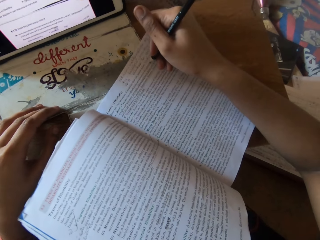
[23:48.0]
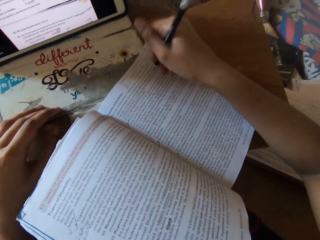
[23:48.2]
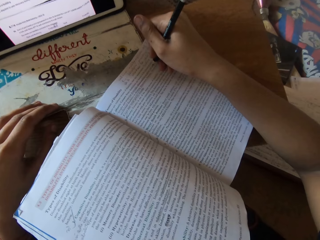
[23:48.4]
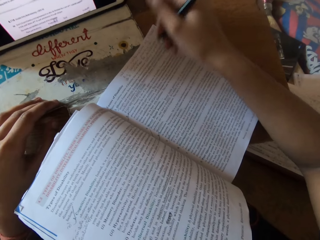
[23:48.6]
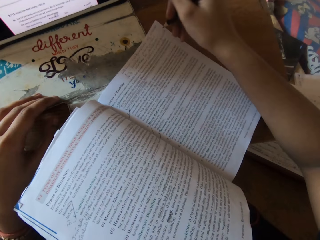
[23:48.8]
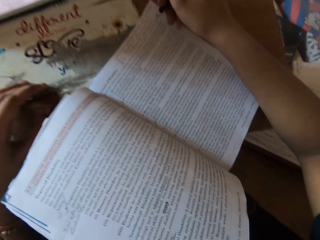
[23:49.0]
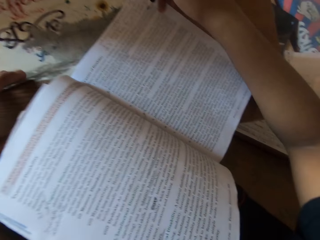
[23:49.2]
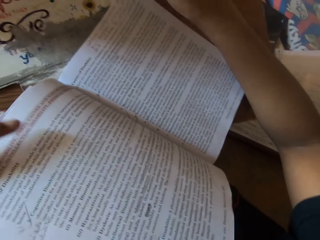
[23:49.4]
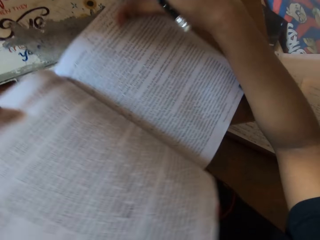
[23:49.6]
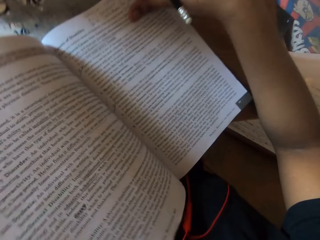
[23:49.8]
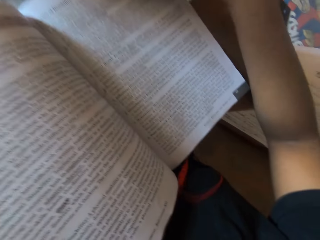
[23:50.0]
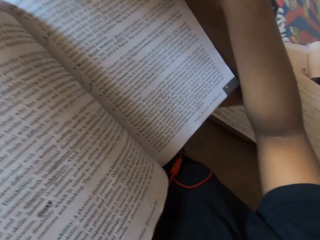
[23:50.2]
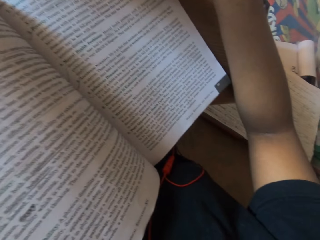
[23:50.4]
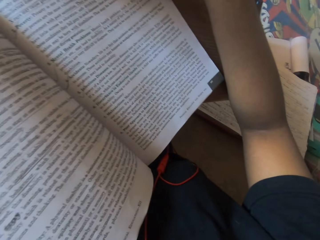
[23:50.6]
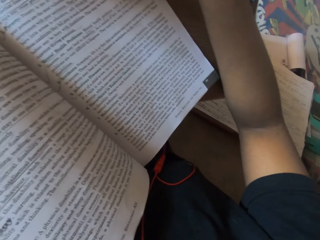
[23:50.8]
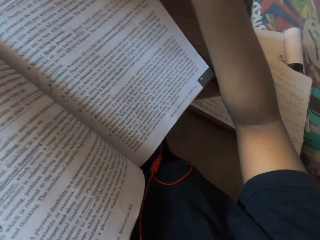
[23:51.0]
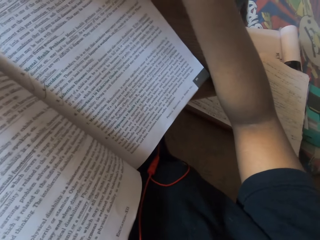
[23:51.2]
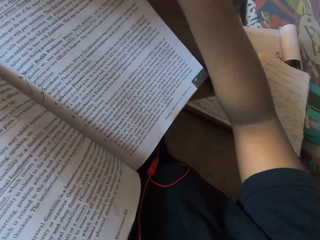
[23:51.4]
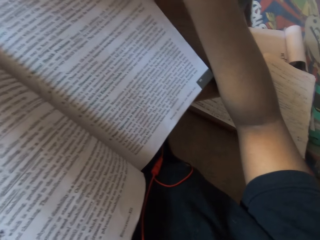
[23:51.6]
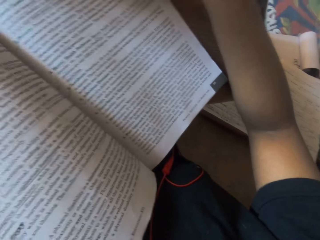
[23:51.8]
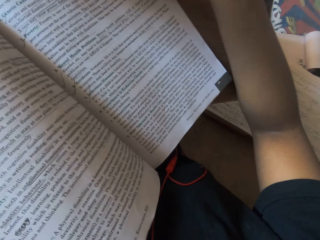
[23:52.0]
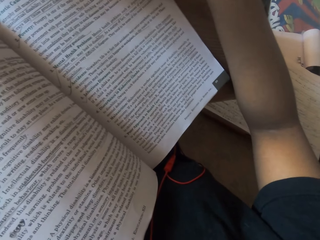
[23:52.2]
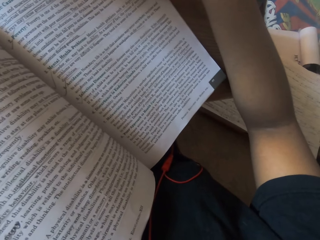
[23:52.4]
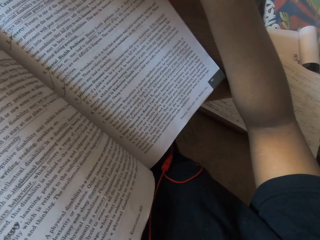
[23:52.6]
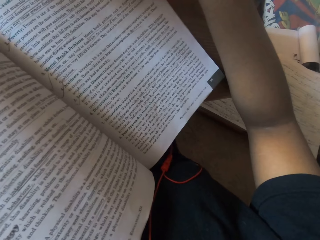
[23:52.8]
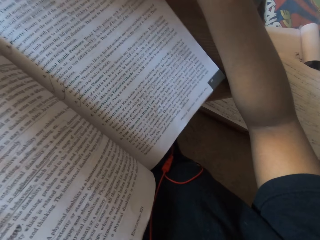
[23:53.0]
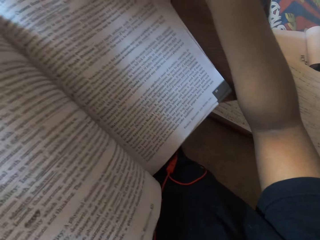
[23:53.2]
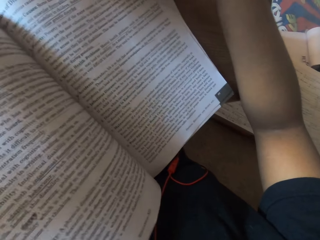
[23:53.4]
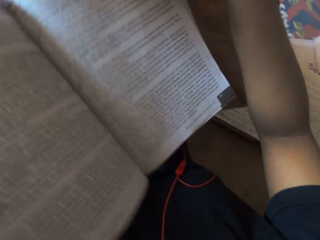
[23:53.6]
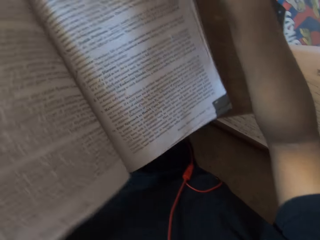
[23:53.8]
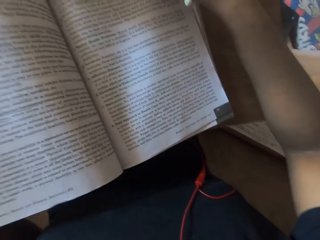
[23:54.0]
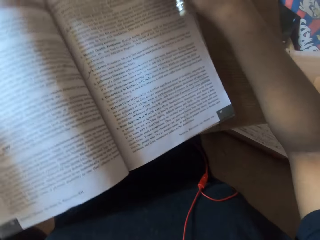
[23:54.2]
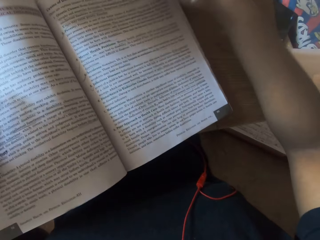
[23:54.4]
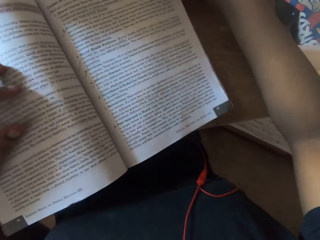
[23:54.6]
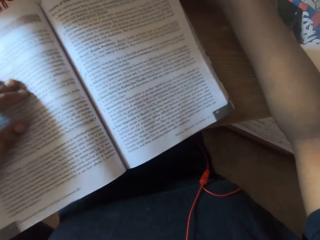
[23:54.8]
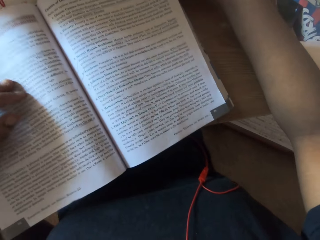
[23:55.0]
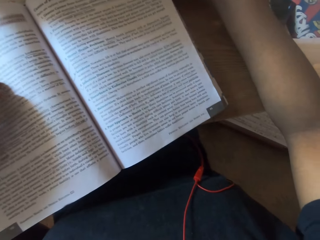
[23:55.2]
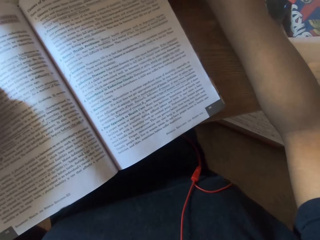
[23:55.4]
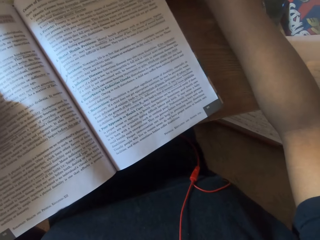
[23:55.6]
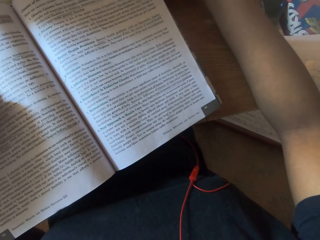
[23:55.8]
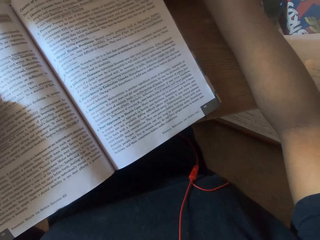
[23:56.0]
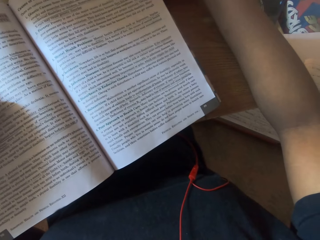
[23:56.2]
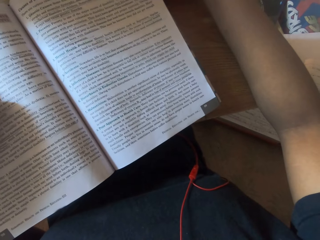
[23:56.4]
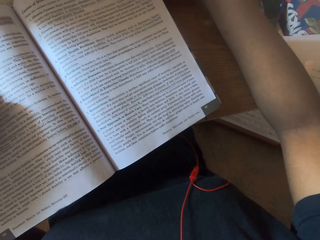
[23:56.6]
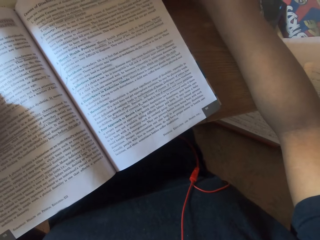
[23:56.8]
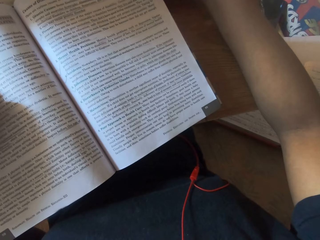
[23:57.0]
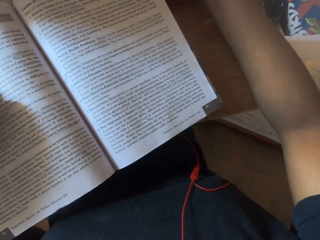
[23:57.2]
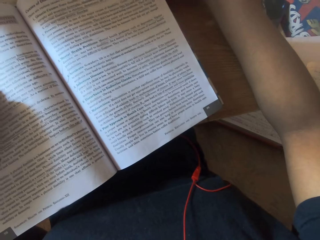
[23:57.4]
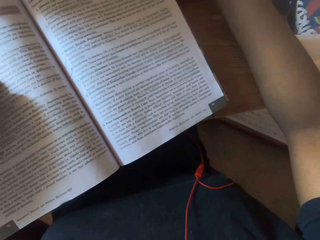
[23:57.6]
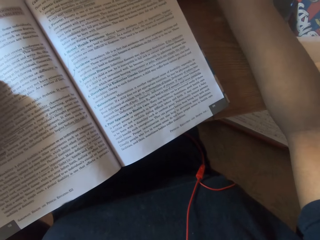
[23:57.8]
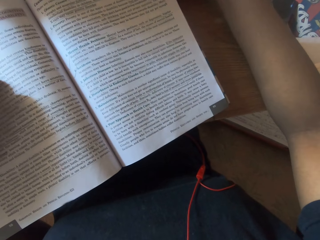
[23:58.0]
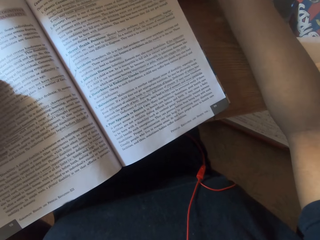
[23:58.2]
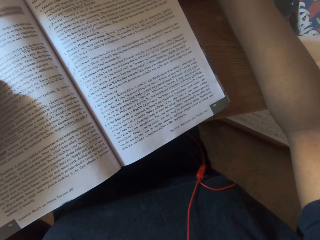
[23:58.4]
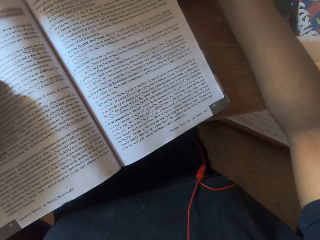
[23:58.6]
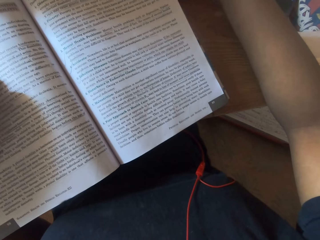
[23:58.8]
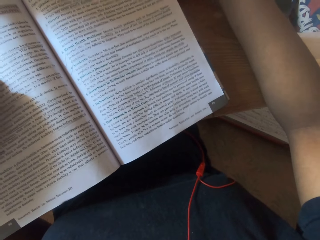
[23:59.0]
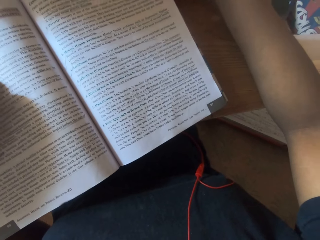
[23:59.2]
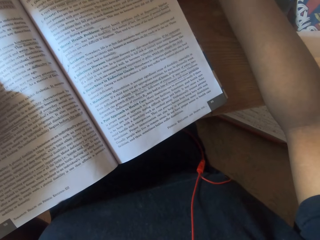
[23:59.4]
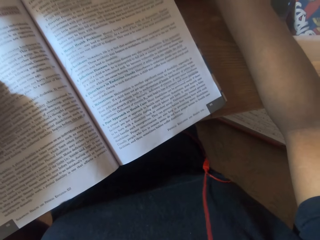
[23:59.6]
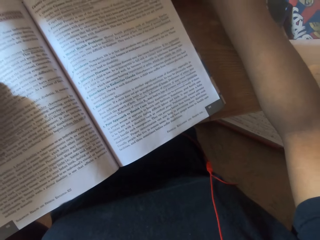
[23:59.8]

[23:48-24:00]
The camera wearer adjusts the book on the table with both hands. She adjusts the book again. She reads the book on the table.

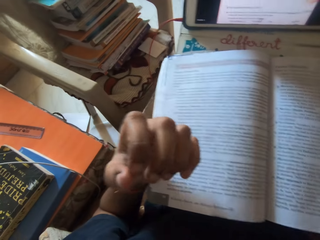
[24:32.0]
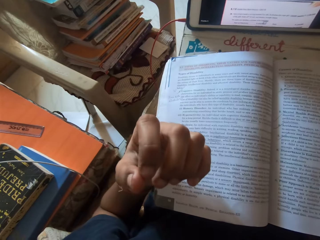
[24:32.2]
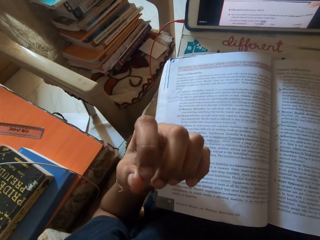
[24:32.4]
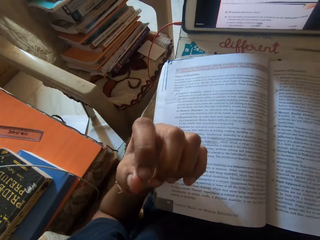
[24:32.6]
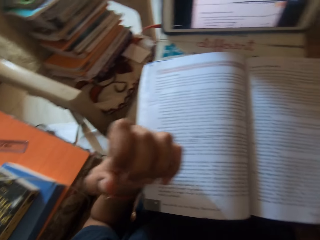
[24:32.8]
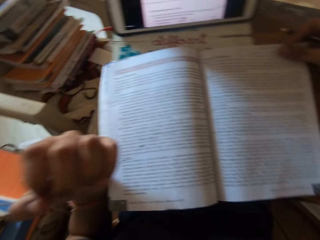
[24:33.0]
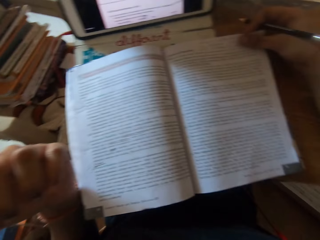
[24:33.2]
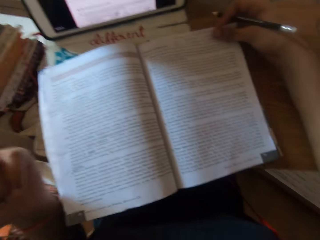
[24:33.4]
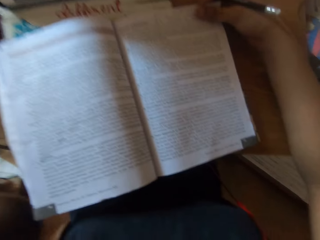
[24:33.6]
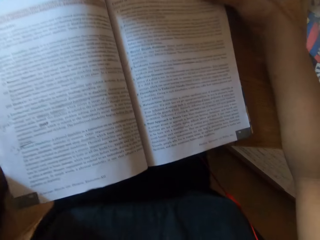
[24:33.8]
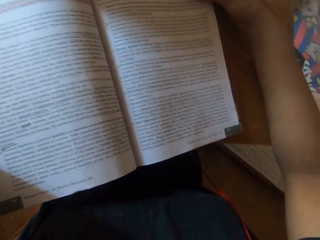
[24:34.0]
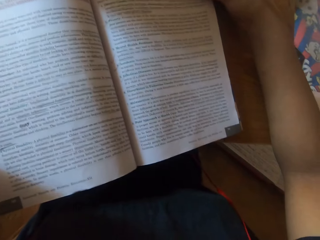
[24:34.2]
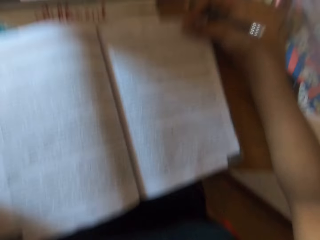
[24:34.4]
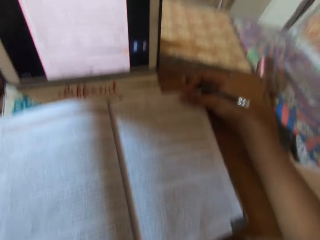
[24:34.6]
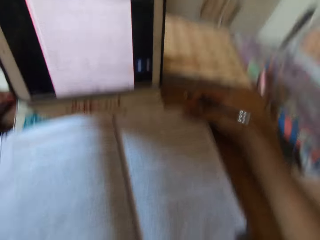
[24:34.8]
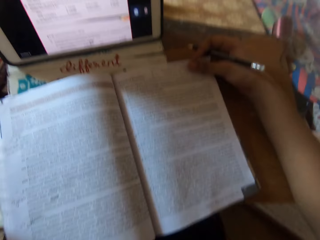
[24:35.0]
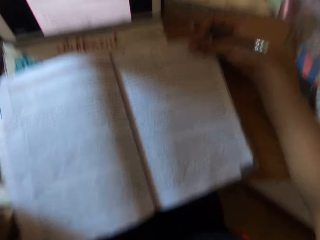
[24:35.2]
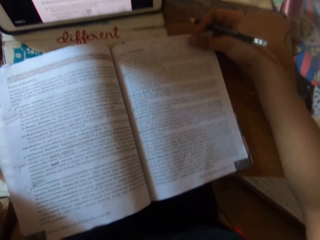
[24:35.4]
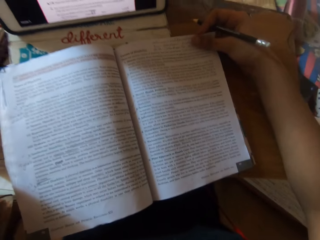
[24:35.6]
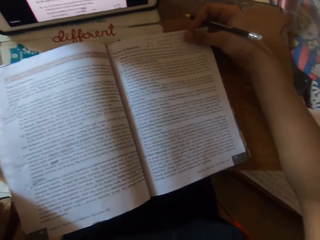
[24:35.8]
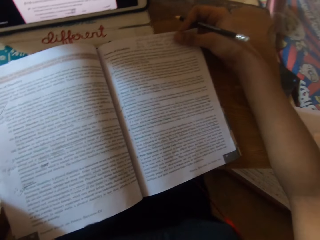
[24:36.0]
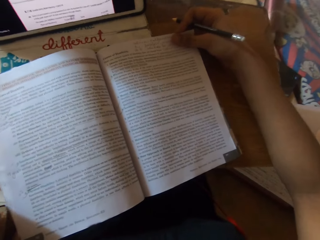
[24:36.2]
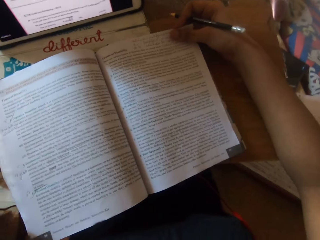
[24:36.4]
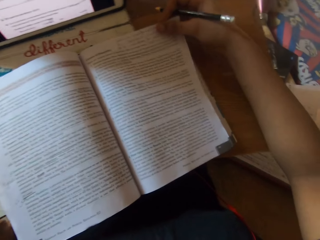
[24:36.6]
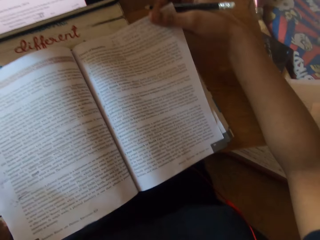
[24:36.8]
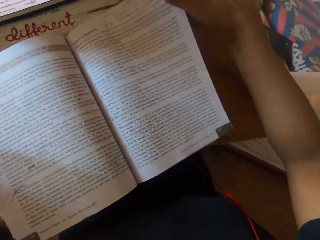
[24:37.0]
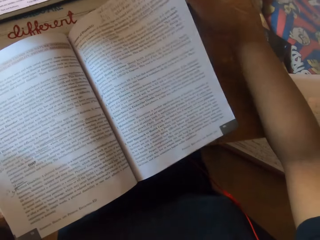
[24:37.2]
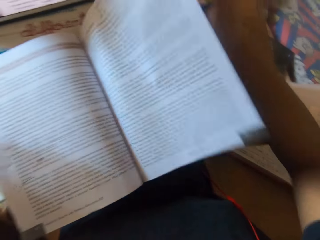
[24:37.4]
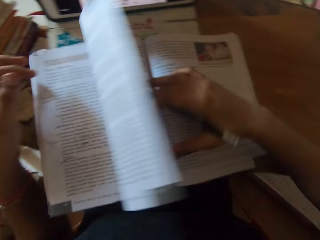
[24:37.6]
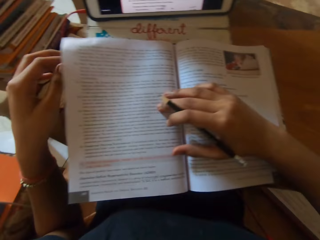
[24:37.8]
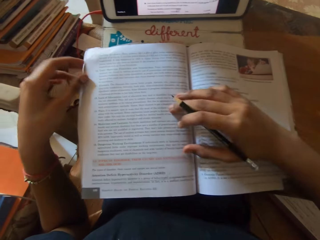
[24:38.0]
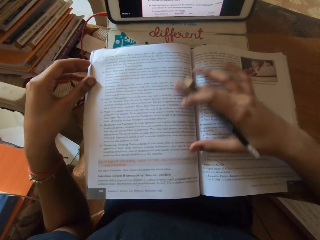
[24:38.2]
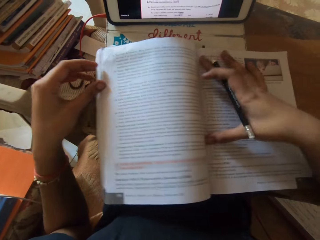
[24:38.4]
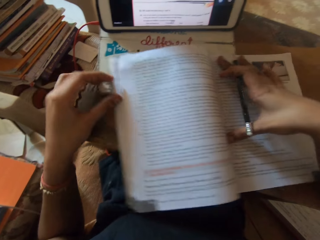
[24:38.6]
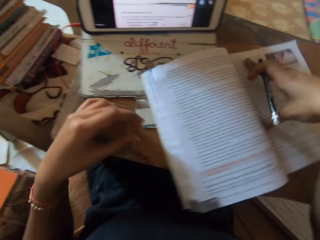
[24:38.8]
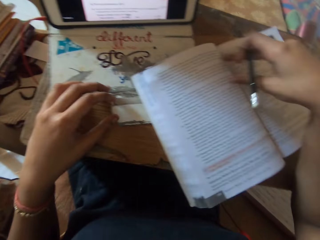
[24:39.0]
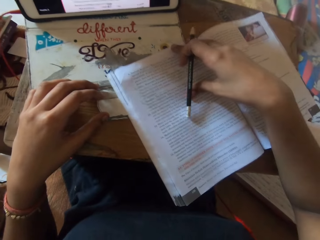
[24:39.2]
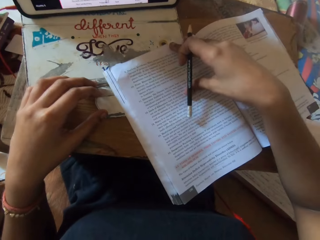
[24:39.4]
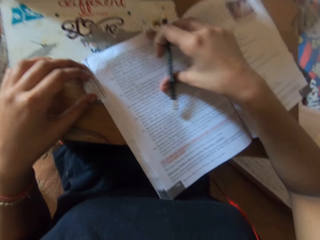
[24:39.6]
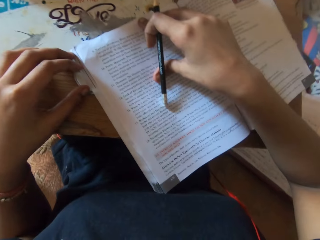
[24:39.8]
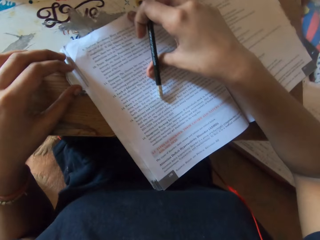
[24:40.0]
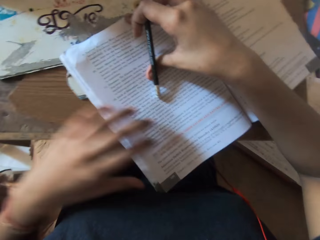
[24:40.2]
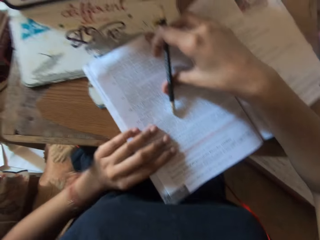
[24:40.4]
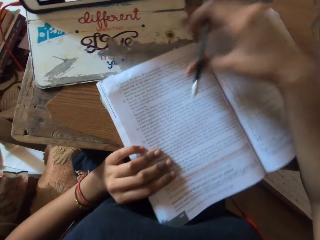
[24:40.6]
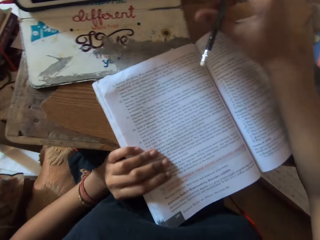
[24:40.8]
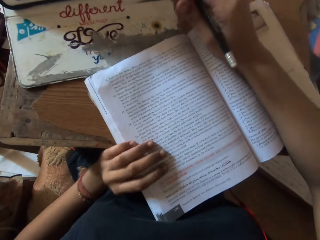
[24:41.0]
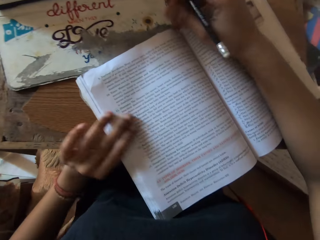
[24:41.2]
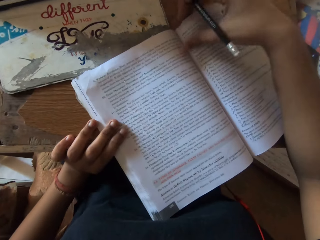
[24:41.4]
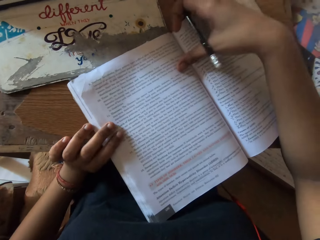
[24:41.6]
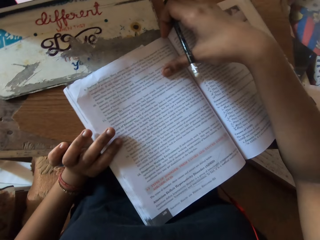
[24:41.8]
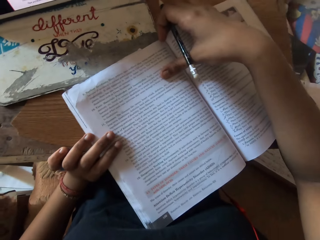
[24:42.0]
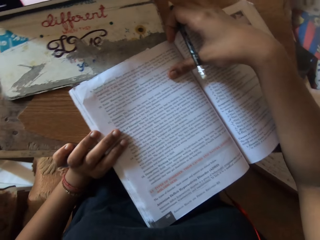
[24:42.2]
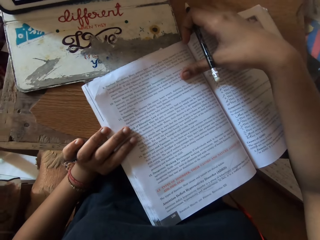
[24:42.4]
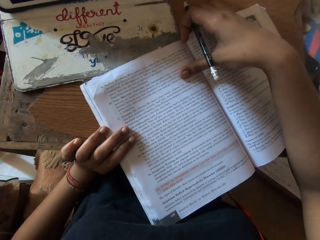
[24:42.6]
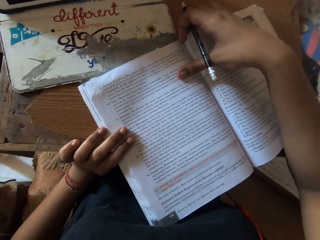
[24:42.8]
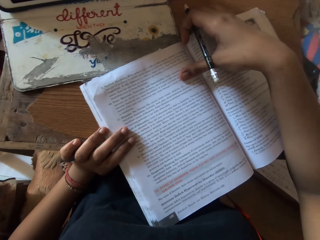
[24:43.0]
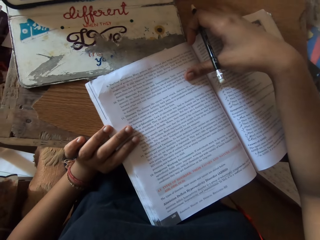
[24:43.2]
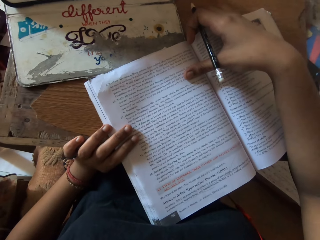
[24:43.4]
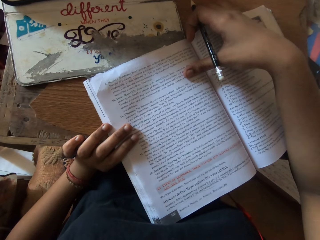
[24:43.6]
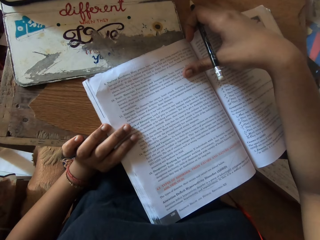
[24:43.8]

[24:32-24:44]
The camera wearer adjusts the camera on her head with her right hand. She flips the page on the book on the table with her right hand. She adjusts the book on the table with her right hand. She places her left hand on the book on the table. She reads the book on the table.
